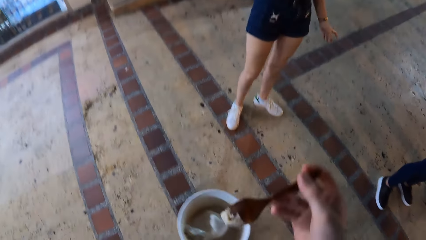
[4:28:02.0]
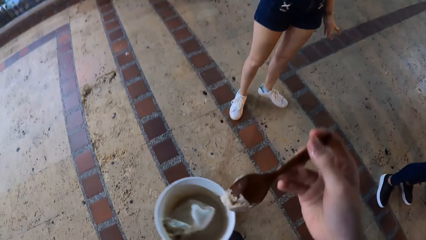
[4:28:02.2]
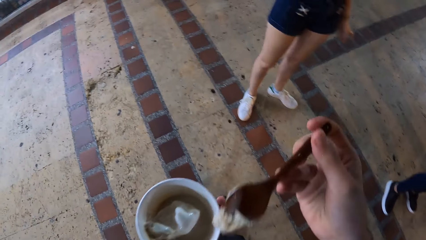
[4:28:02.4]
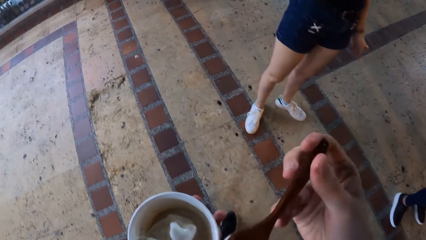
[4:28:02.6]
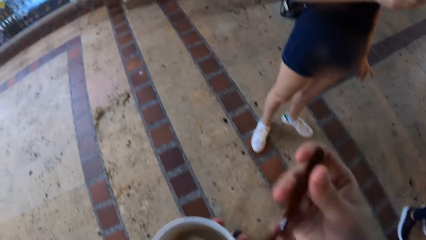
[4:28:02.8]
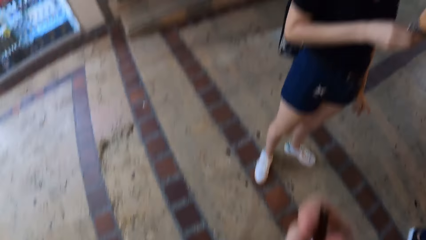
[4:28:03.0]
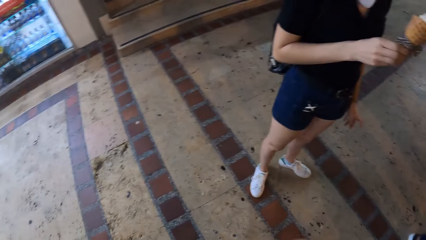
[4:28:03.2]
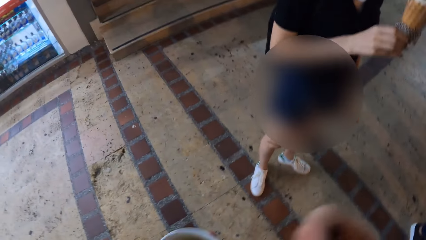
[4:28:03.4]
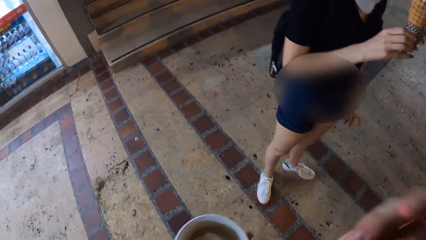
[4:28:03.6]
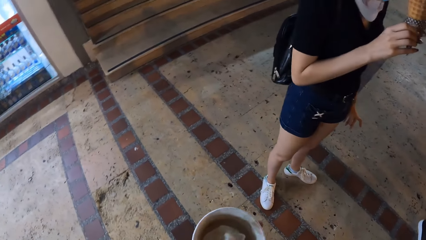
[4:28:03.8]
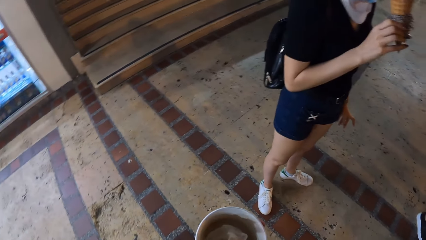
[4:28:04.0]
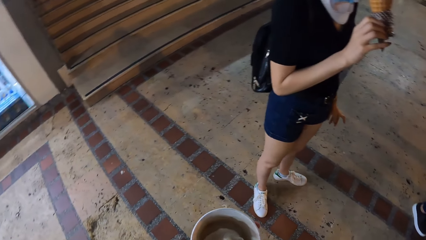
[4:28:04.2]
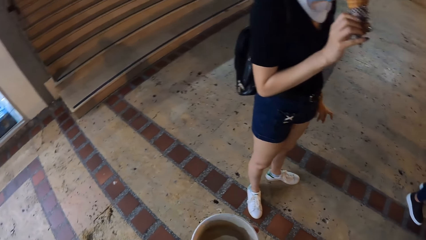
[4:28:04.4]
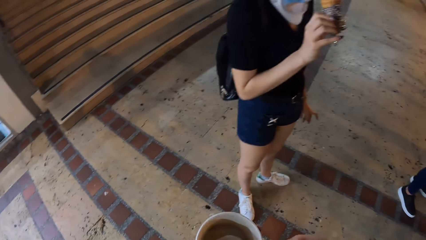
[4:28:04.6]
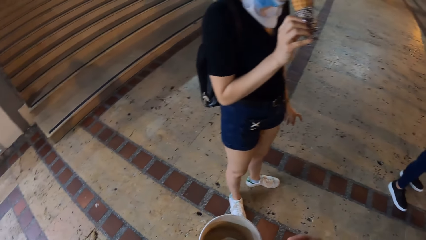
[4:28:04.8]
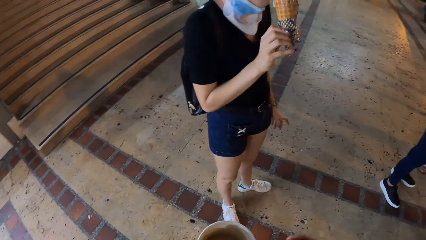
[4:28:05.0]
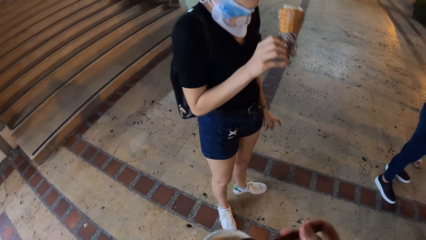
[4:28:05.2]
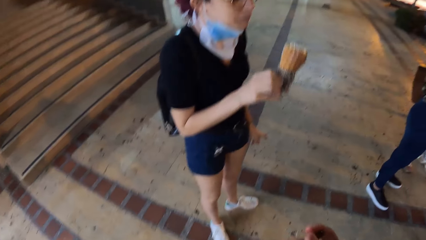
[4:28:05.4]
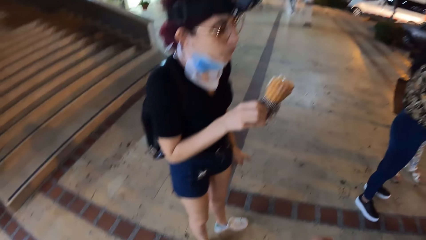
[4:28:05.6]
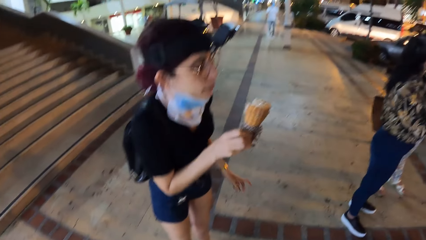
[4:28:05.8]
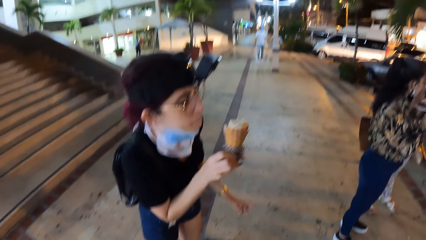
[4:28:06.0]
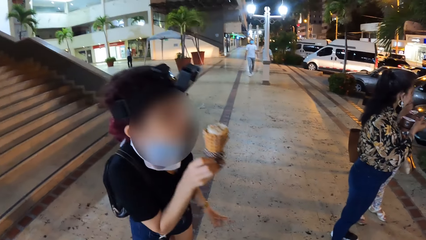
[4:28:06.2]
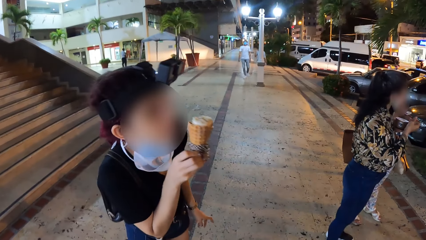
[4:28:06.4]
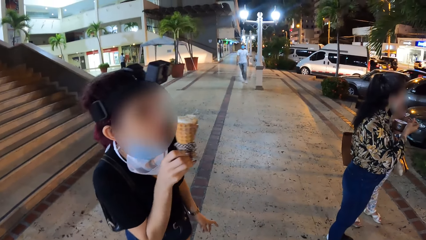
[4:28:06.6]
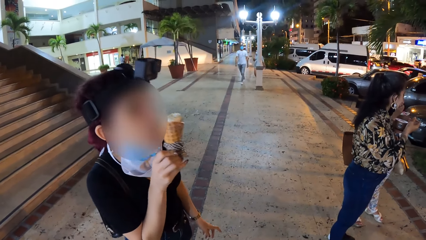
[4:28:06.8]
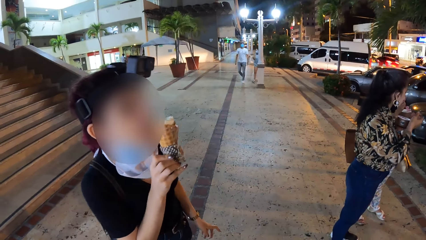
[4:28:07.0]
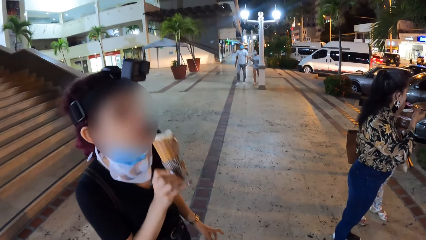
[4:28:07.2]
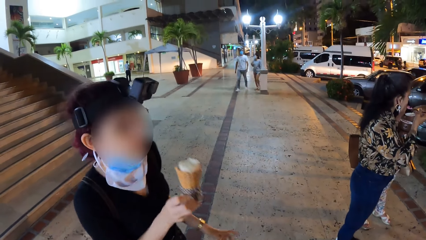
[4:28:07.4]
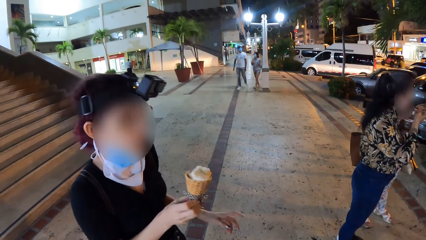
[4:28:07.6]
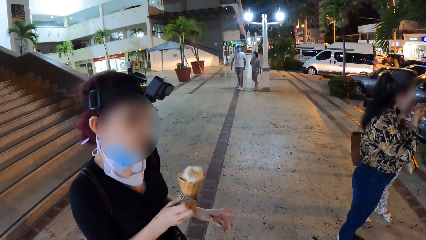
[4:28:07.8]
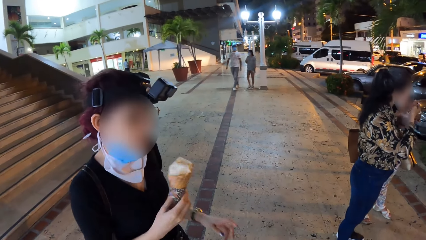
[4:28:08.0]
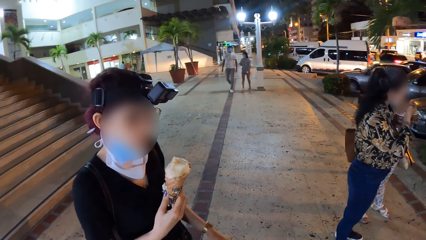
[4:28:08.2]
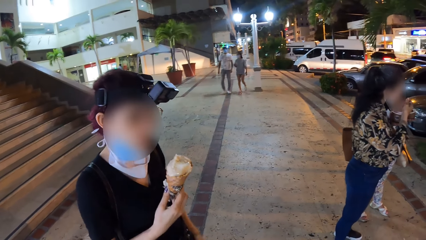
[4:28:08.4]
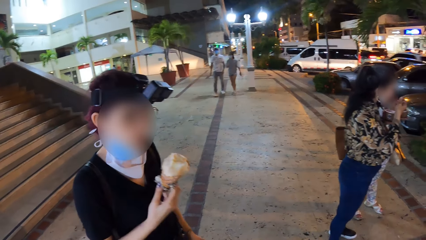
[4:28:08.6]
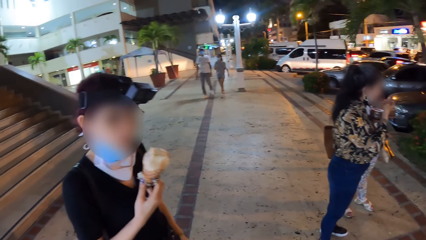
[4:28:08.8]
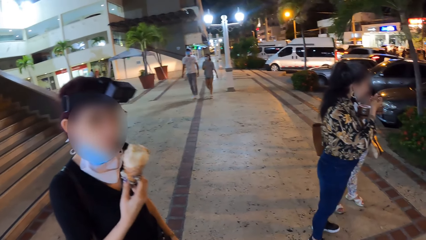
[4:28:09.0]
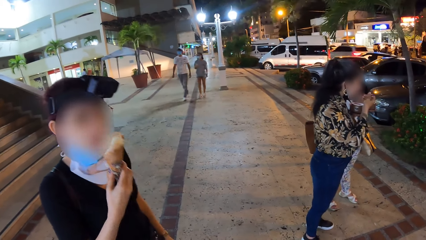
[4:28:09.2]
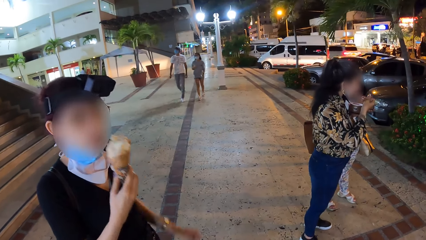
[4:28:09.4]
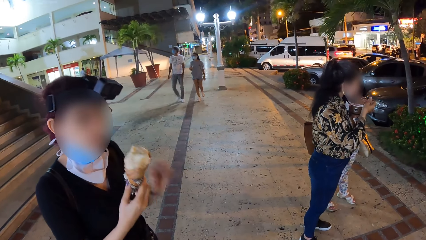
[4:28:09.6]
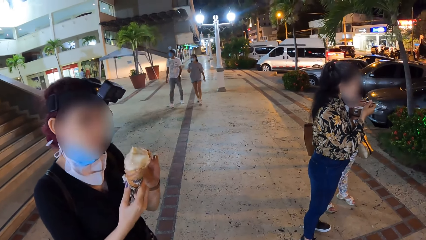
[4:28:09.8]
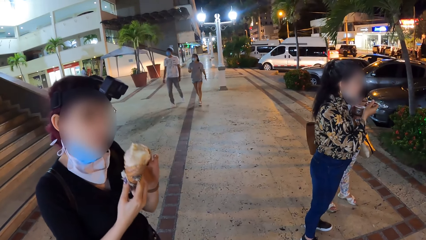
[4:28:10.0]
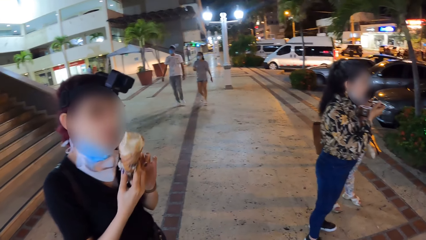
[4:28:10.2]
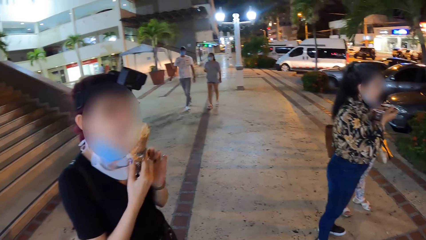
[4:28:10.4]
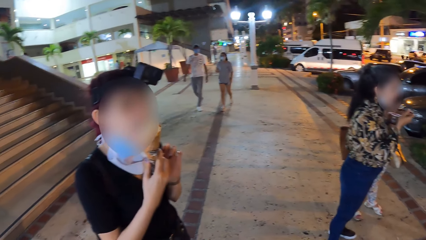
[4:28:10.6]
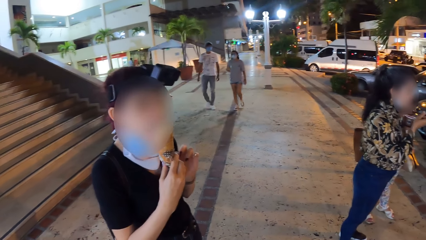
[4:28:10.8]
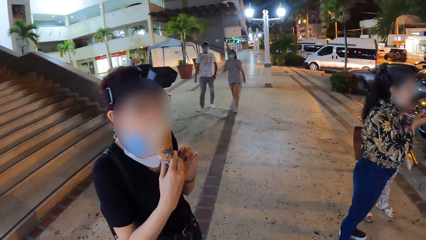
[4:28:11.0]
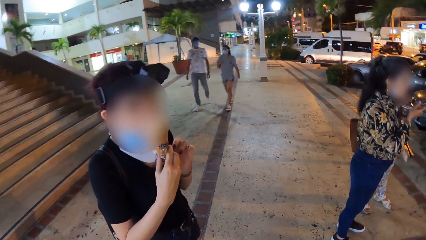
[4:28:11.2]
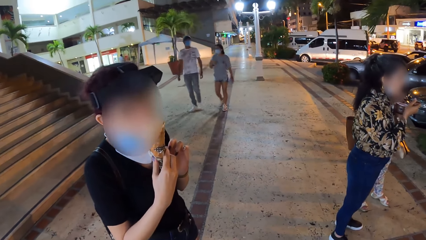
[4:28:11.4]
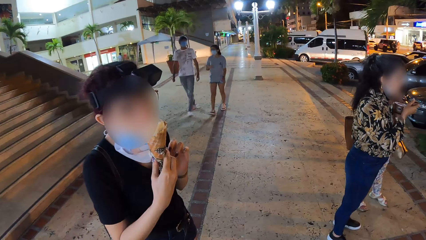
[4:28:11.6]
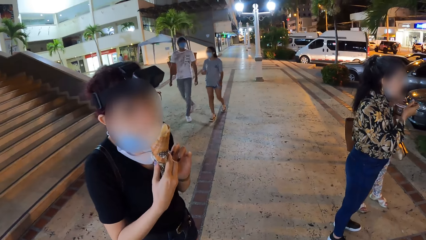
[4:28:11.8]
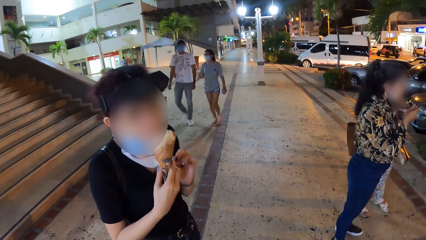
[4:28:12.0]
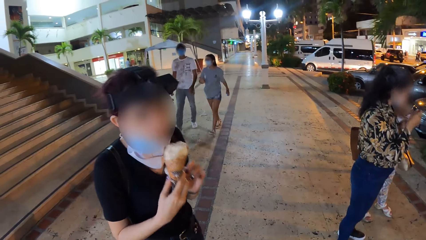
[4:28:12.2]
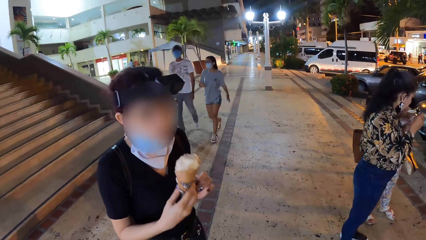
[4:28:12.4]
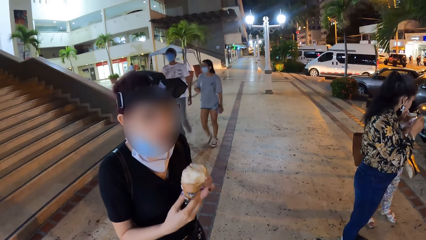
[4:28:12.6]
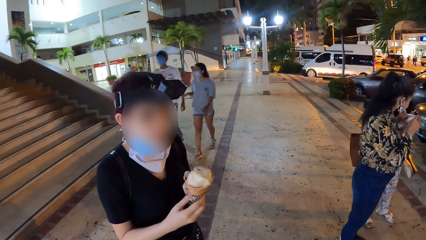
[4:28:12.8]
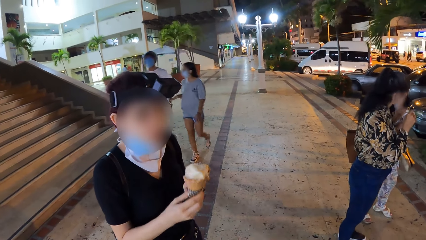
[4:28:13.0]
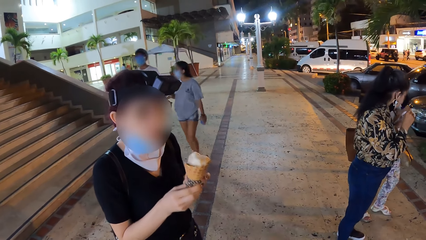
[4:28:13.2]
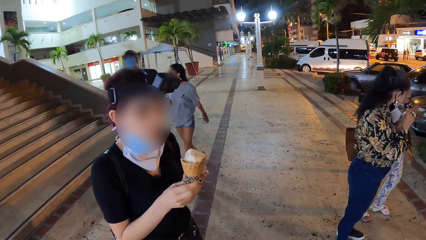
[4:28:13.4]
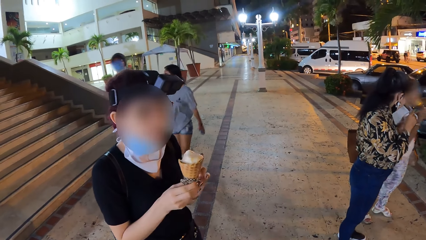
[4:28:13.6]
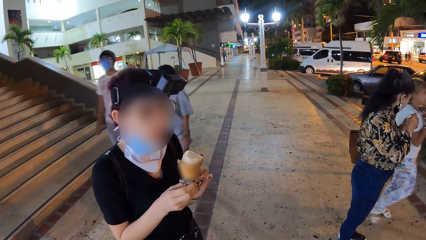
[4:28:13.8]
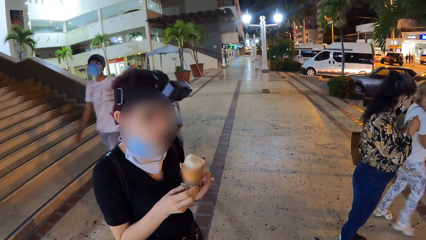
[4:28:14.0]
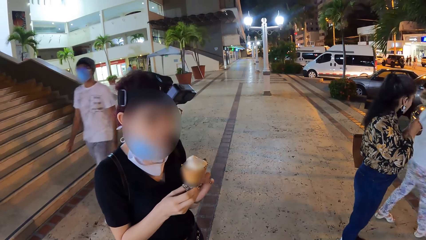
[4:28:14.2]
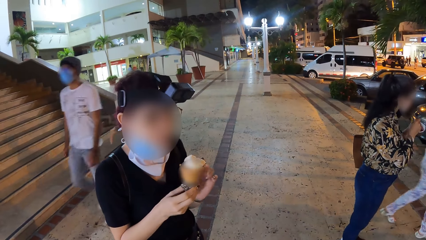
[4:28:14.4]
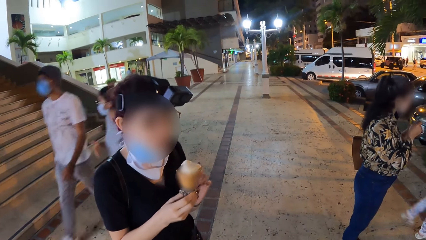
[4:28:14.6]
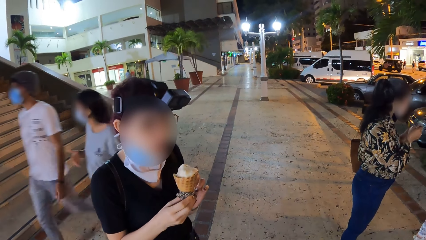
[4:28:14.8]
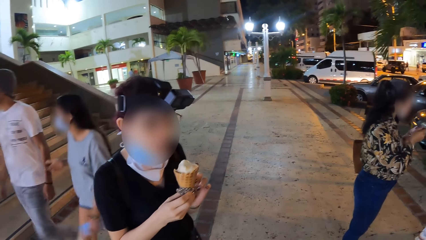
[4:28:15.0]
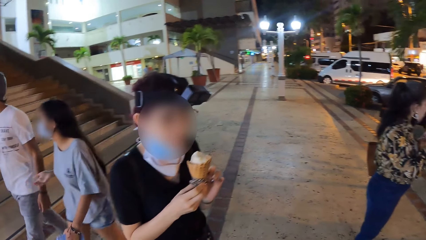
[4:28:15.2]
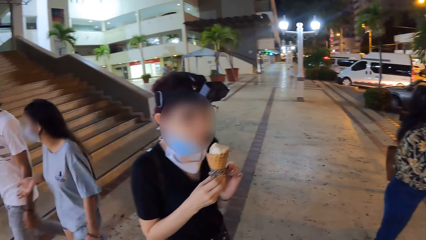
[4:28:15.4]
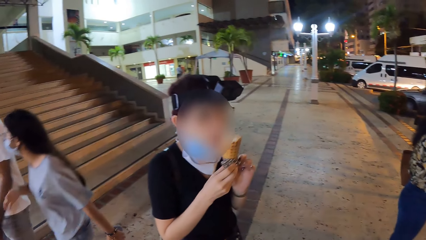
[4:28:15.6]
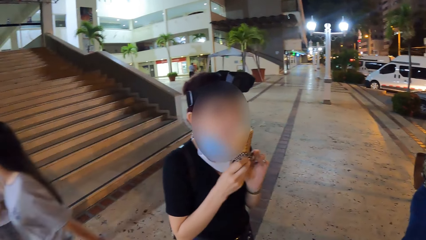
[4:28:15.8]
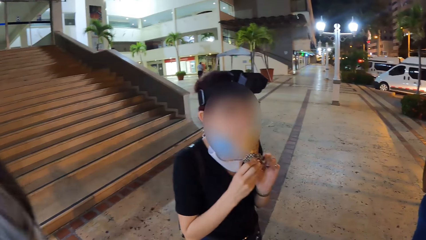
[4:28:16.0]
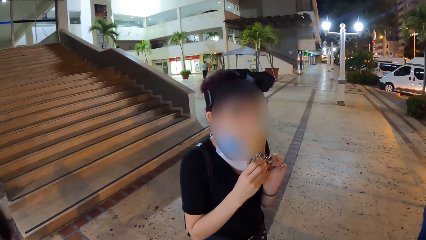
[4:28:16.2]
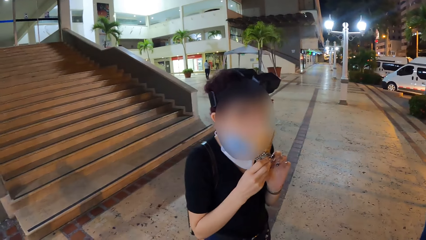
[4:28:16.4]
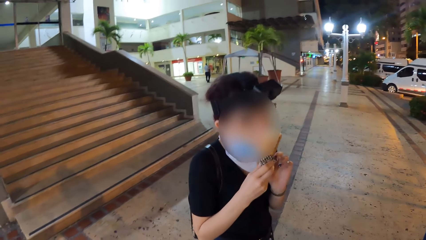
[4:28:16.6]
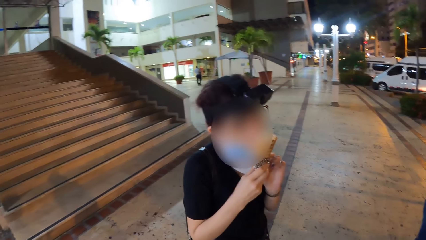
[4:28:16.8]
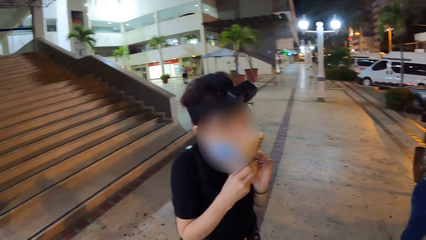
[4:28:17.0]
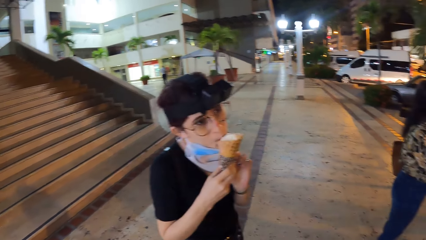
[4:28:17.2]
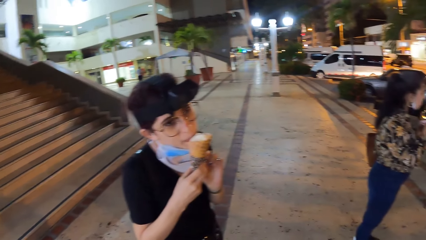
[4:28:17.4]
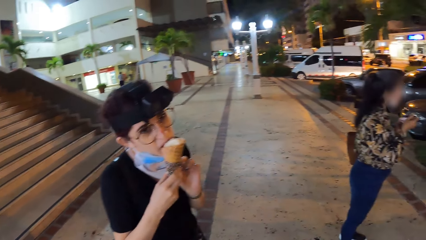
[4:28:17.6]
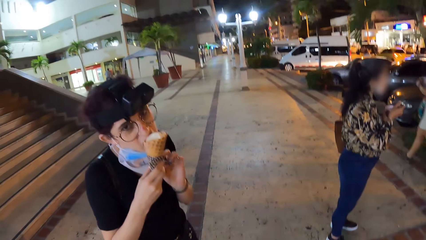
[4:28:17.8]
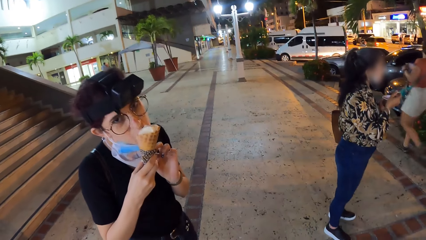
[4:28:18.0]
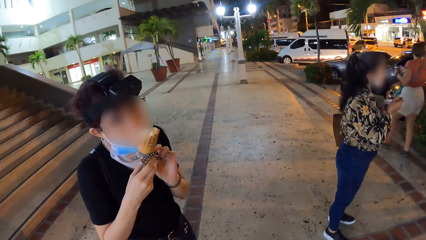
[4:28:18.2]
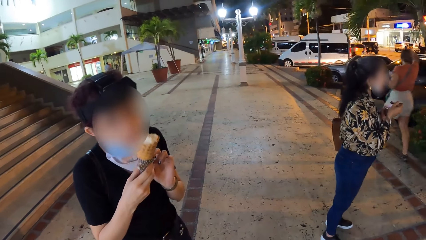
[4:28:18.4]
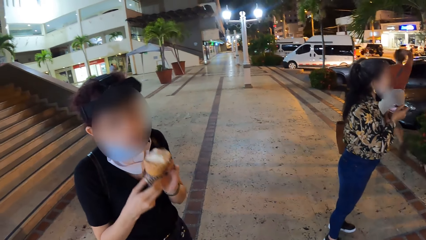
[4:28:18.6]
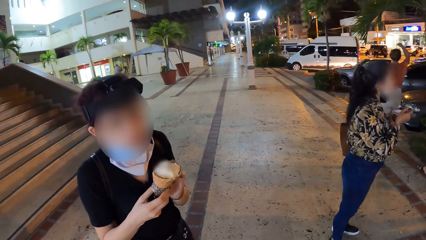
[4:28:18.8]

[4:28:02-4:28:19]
The camera wearer scoops ice cream from a bowl of ice cream in her left hand with a spoon in her right hand. She moves the spoon towards her mouth. A woman licks the ice cream in her right hand. She licks the ice cream in her right hand again. Another woman puts a spoon in her mouth with her right hand. The first woman licks the ice cream in her right hand. The other woman scoops ice cream from a bowl of ice cream in her left hand with the spoon in her right hand. A man and a woman walk past the camera wearer. The first woman licks the ice cream in both hands.
